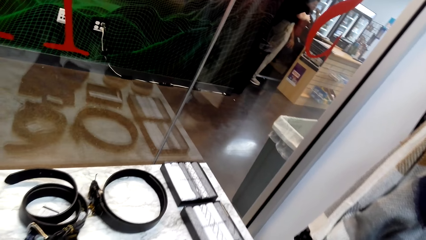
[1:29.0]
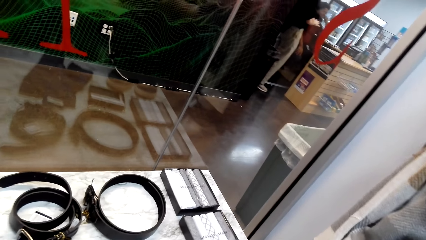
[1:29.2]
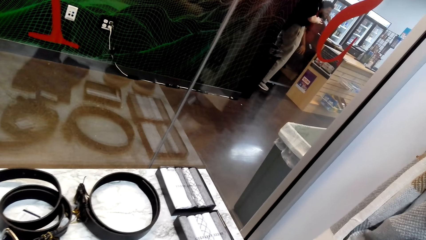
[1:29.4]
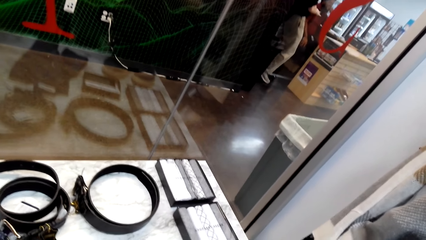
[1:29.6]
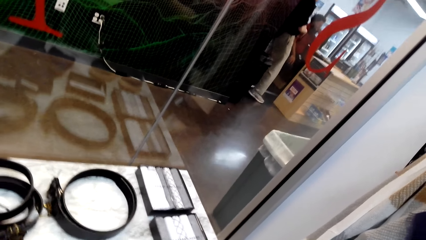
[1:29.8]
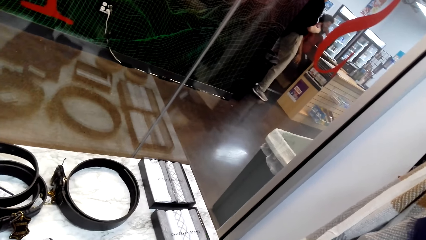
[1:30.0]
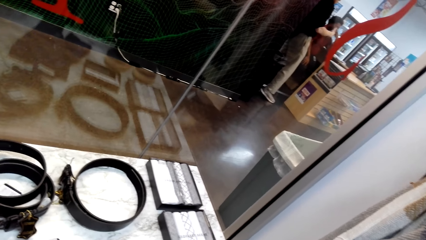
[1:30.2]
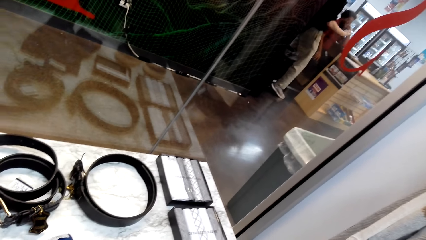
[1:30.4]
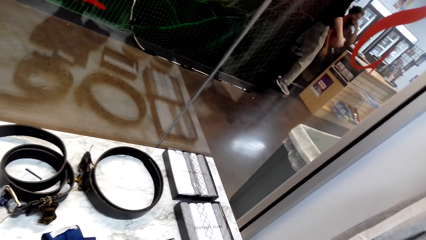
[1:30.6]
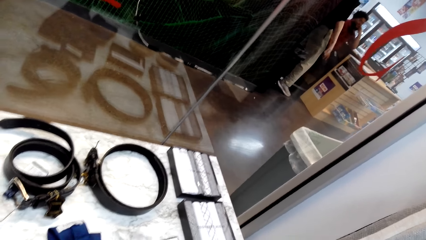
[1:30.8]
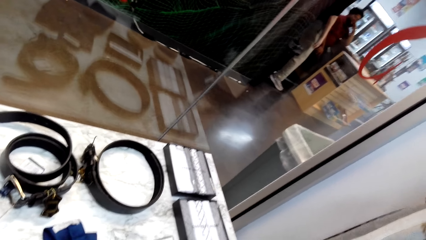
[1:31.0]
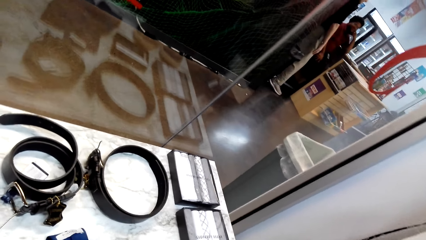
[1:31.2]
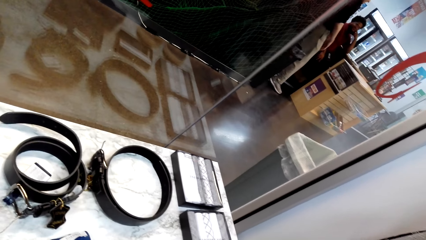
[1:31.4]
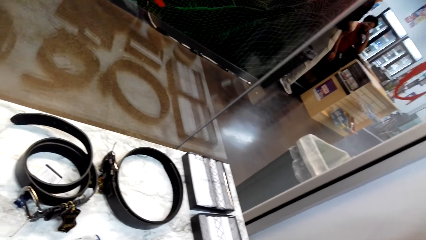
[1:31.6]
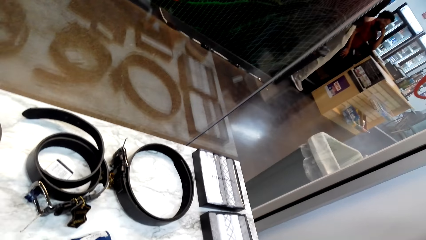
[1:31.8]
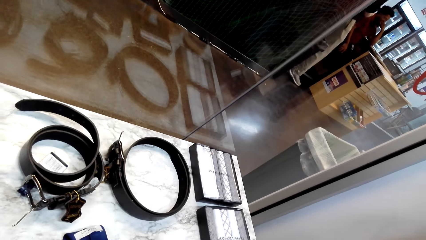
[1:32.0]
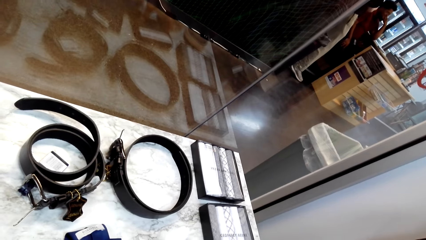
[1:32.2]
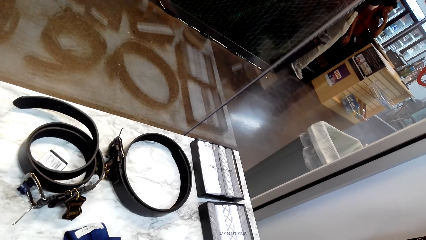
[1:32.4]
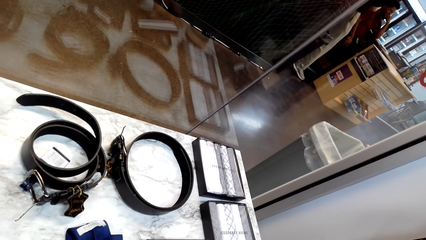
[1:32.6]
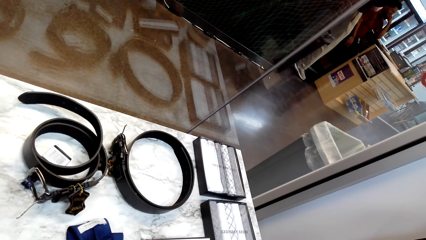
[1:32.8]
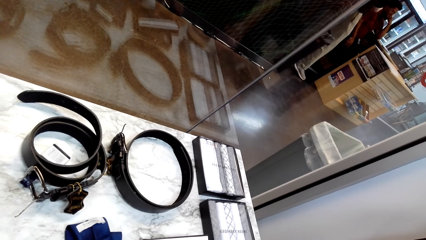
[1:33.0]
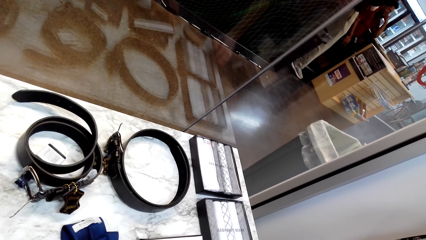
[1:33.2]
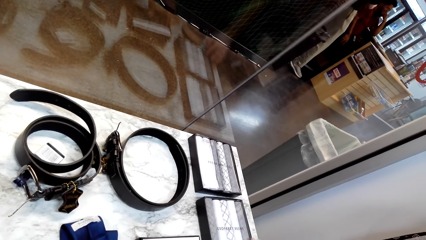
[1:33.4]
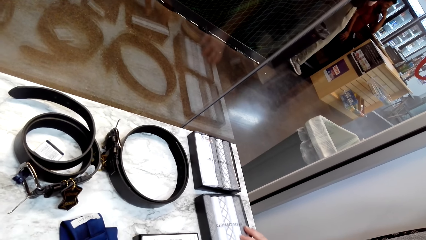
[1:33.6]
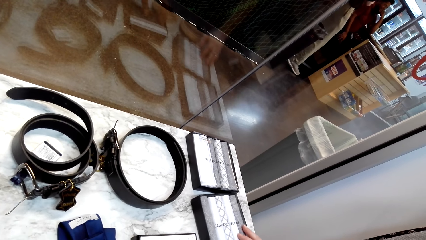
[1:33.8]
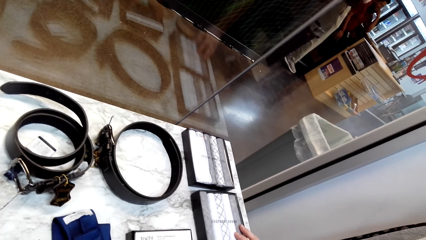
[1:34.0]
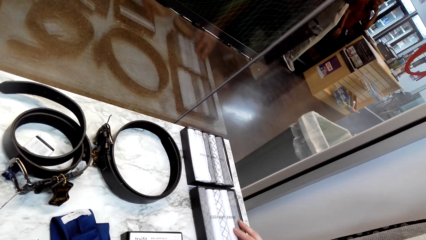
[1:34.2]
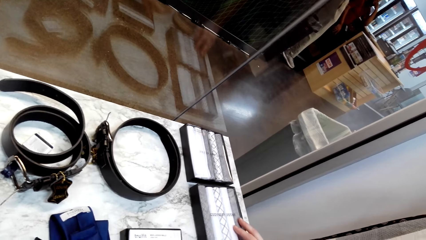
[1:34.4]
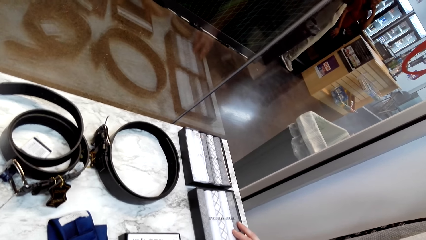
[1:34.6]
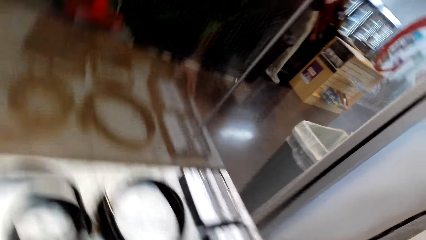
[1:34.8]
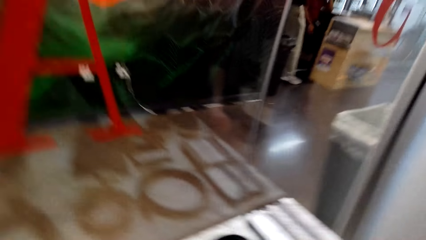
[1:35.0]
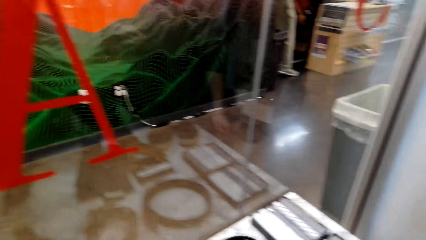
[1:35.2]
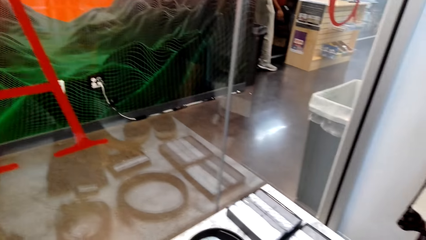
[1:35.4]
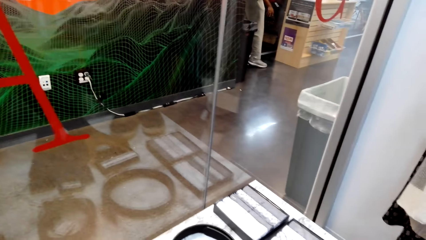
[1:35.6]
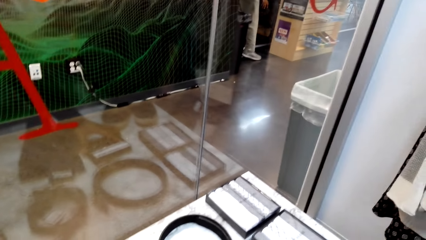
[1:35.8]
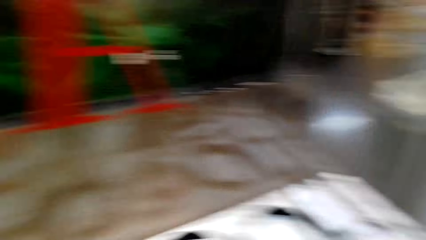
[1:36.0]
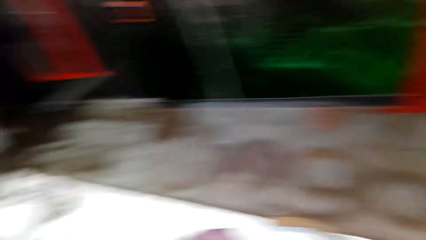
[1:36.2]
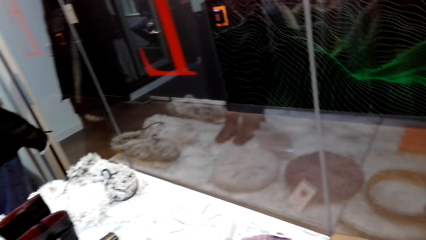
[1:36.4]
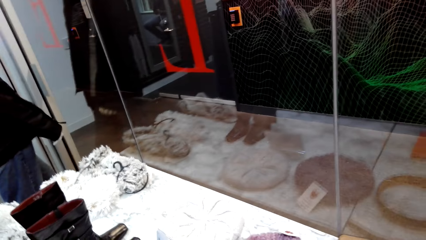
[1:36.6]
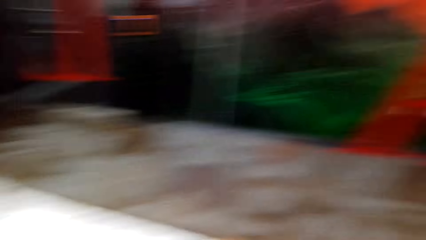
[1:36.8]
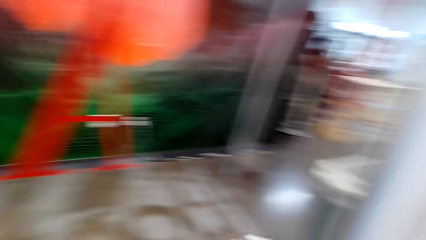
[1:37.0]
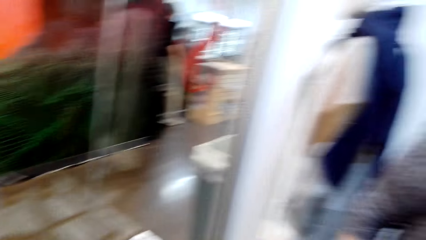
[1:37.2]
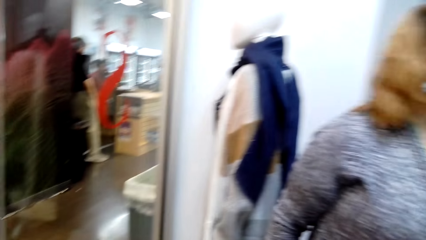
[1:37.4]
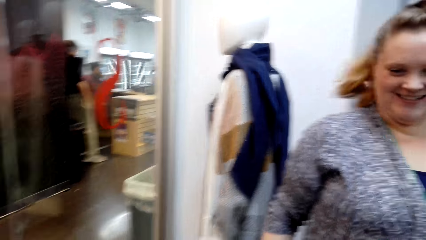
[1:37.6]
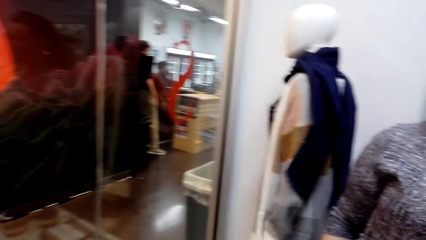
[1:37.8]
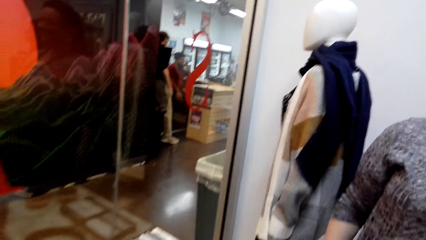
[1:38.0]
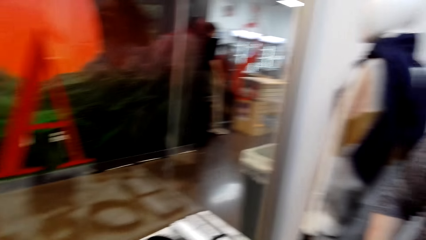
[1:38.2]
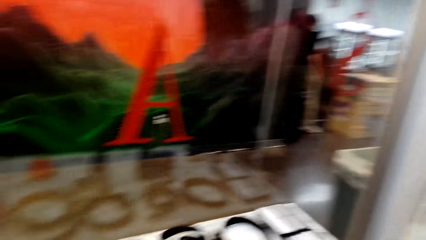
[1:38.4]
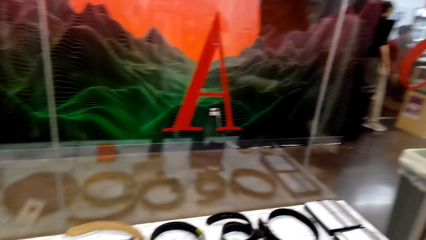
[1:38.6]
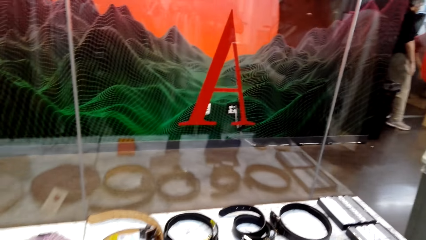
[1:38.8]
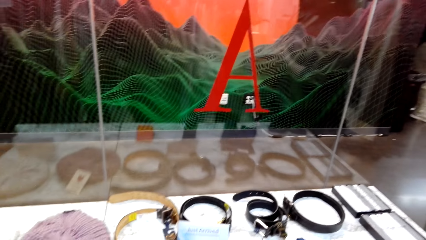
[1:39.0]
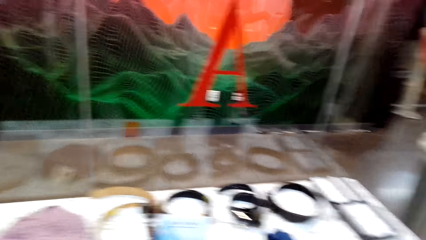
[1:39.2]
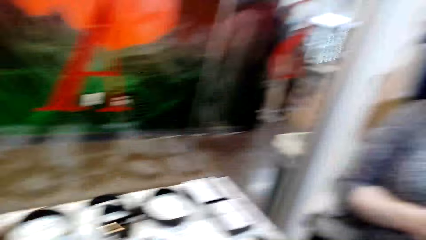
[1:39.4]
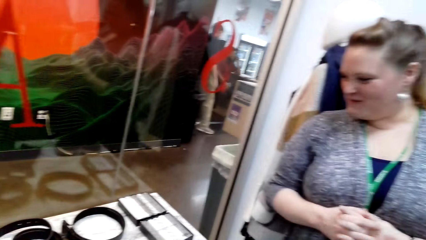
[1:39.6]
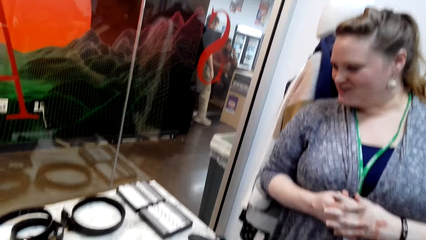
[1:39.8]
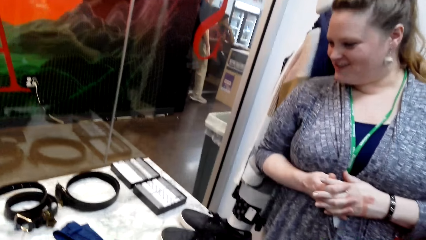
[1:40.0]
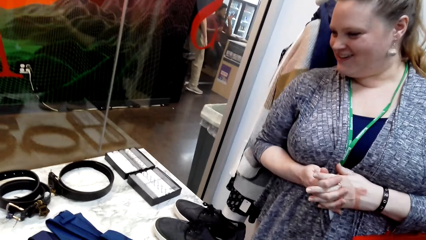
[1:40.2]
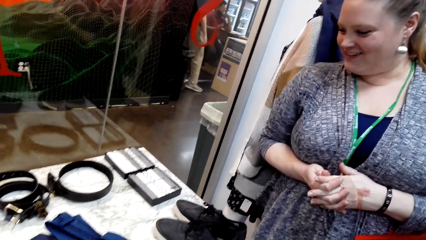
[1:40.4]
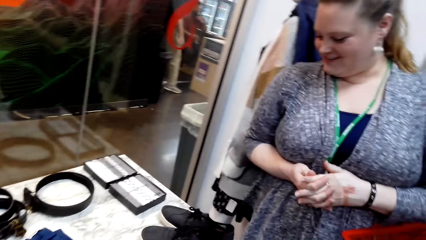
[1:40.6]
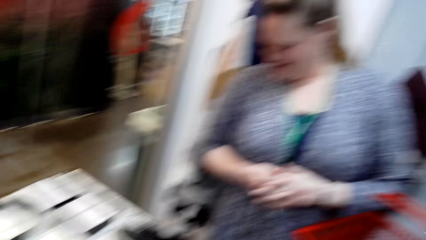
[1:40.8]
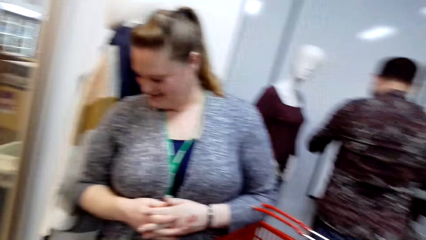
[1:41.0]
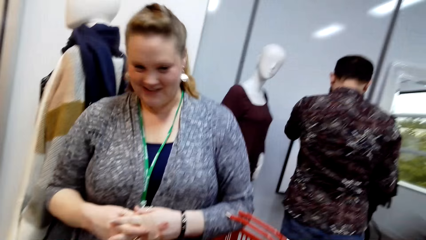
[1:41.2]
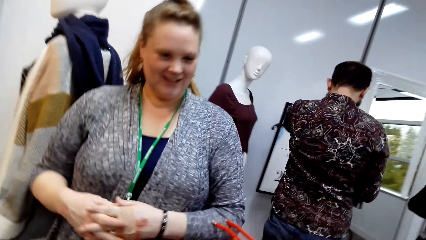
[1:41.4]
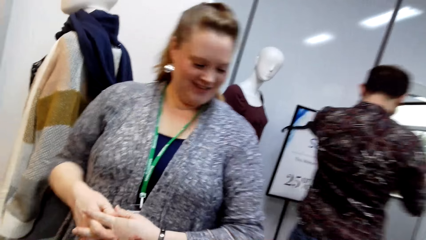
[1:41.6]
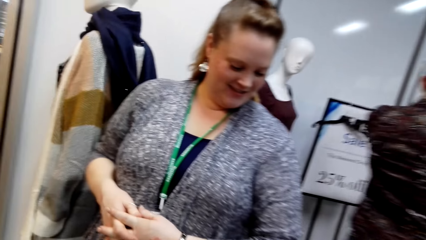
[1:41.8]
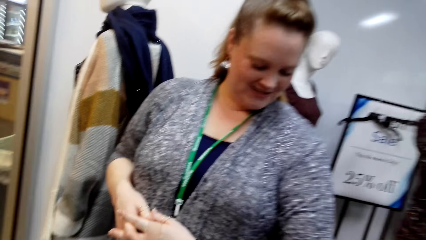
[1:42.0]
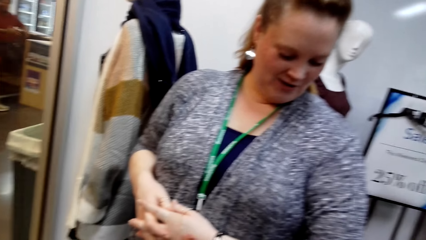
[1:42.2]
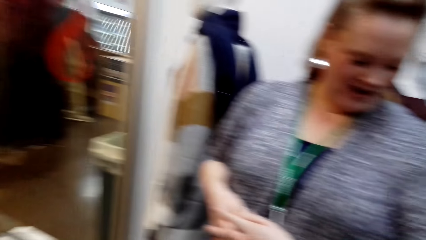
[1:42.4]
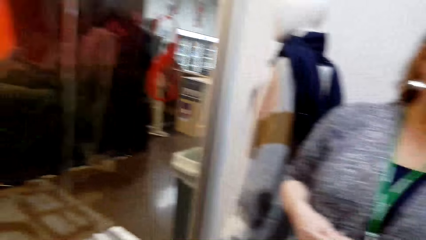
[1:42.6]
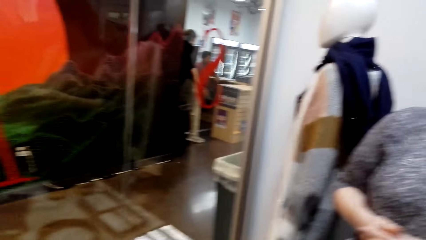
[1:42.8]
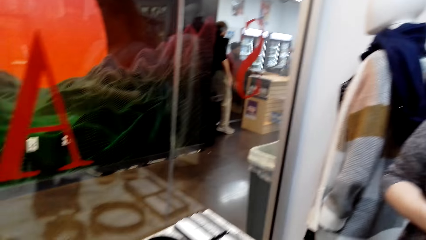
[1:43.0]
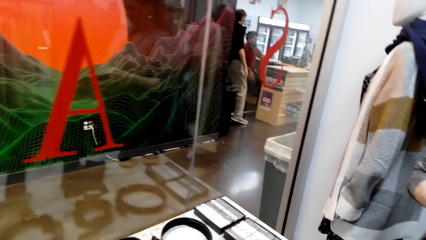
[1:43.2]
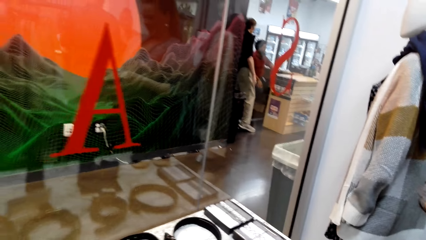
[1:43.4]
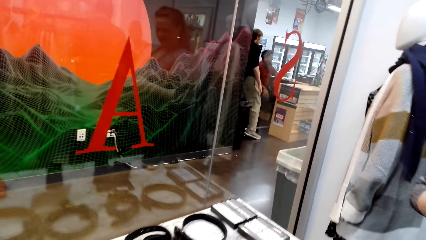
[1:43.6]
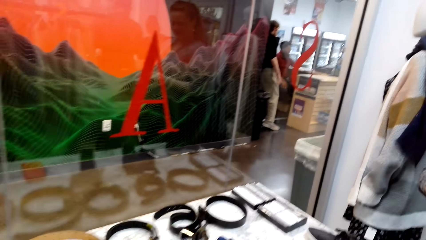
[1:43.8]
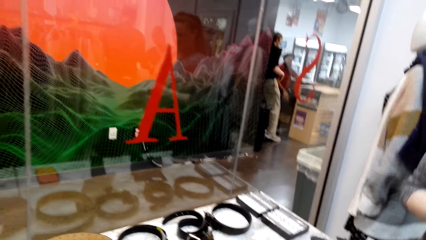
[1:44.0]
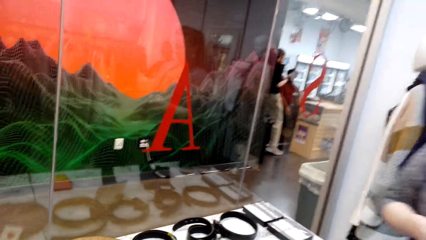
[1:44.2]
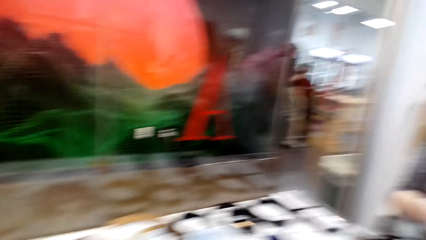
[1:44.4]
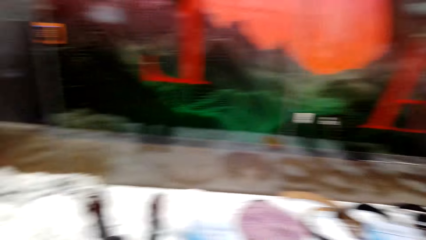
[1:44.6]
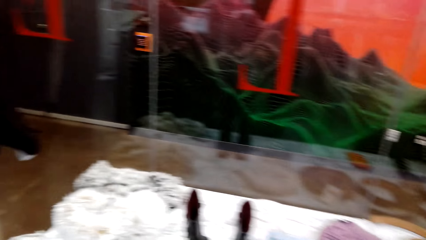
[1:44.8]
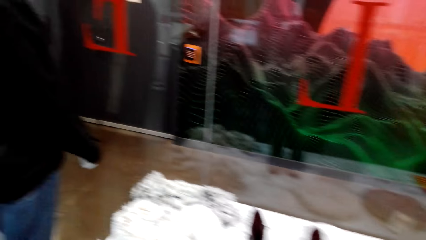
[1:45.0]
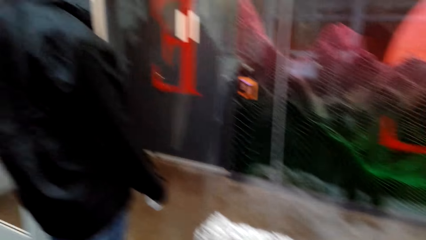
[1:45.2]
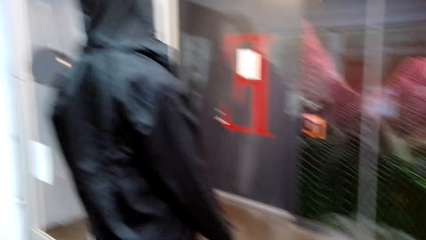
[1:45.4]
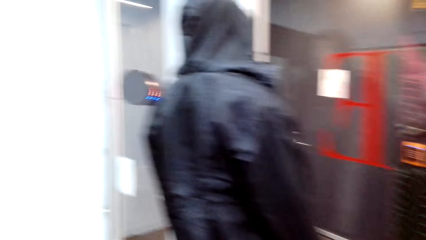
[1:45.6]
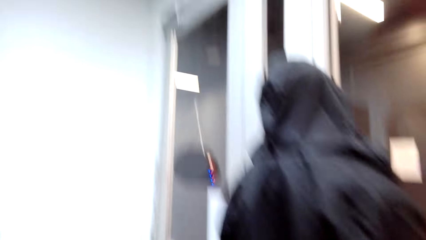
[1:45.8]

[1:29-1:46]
The camera wearer looks around the clothing store.
